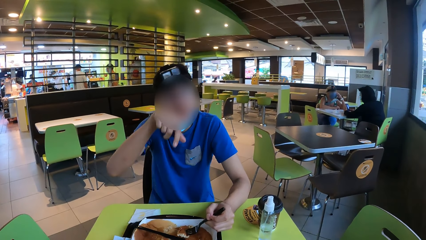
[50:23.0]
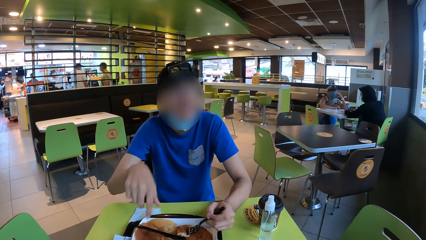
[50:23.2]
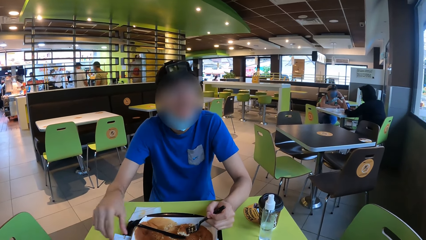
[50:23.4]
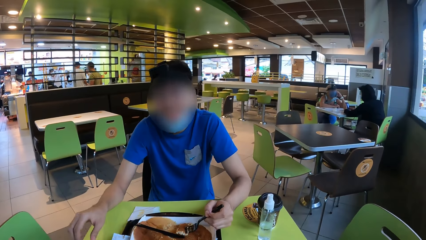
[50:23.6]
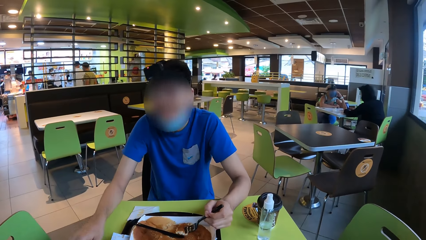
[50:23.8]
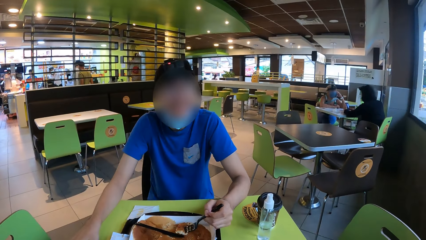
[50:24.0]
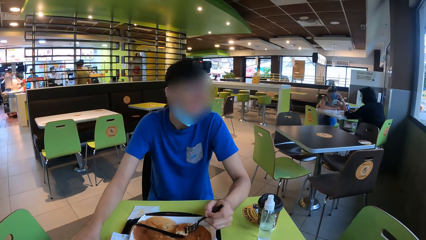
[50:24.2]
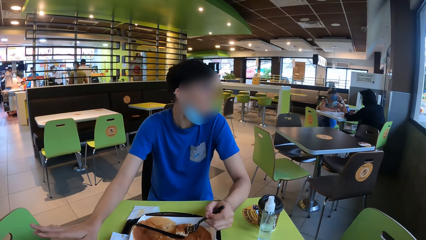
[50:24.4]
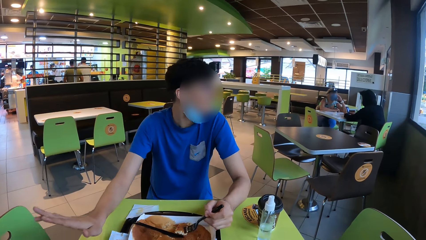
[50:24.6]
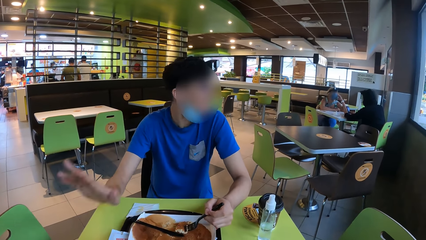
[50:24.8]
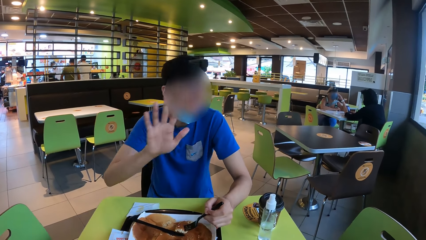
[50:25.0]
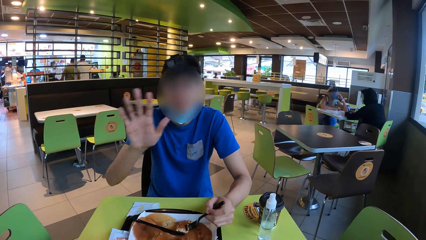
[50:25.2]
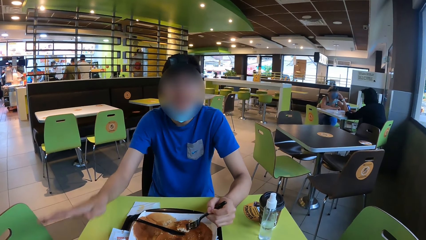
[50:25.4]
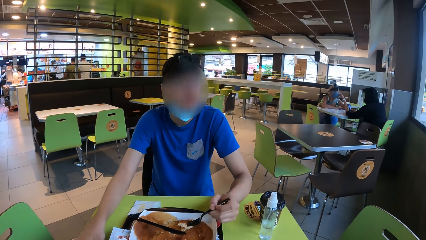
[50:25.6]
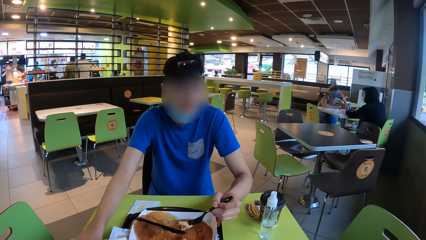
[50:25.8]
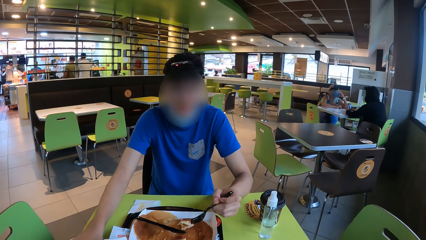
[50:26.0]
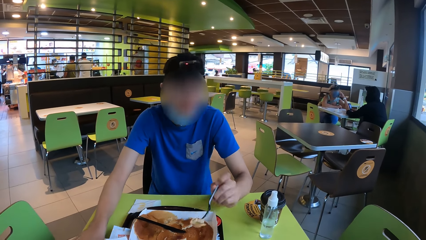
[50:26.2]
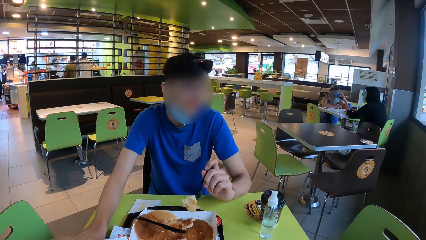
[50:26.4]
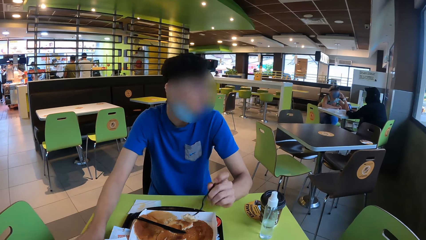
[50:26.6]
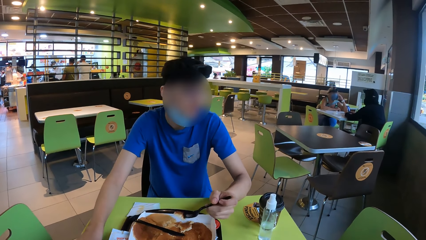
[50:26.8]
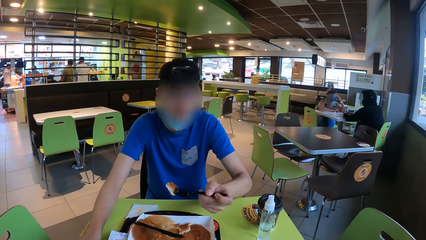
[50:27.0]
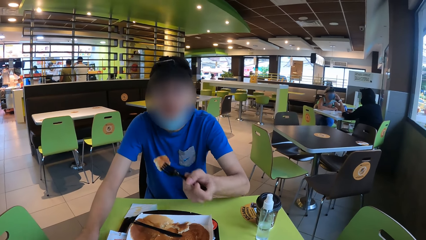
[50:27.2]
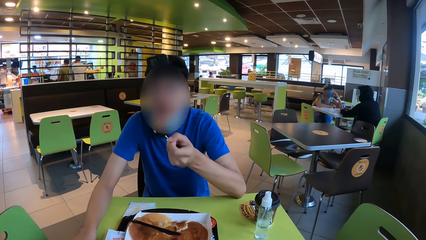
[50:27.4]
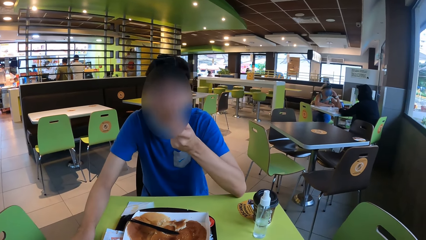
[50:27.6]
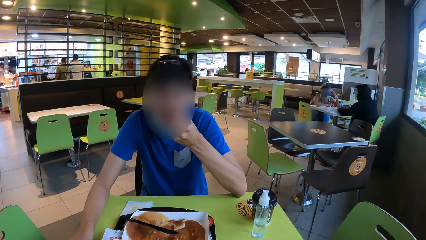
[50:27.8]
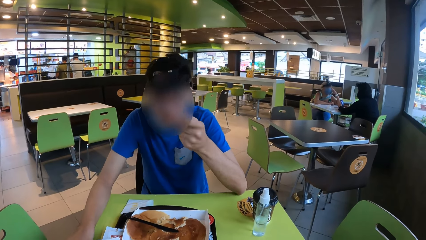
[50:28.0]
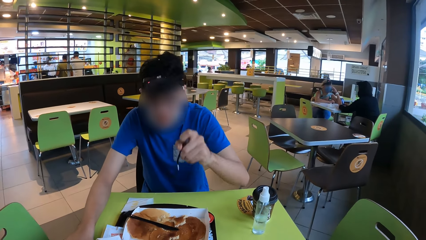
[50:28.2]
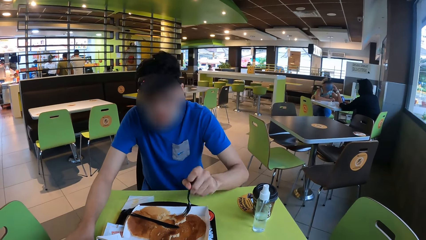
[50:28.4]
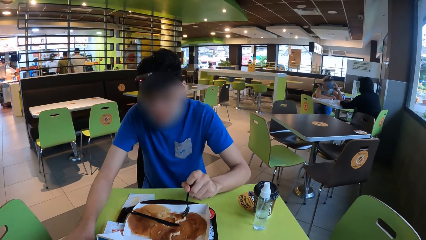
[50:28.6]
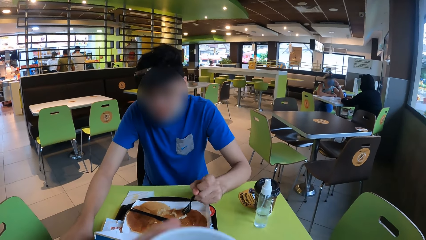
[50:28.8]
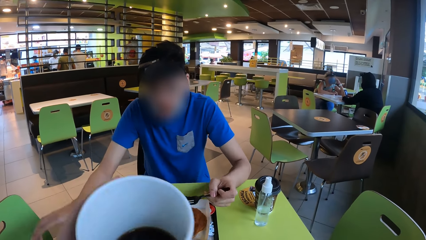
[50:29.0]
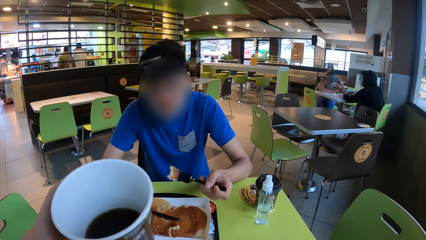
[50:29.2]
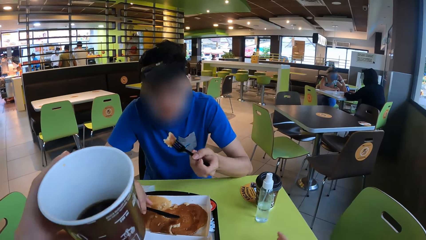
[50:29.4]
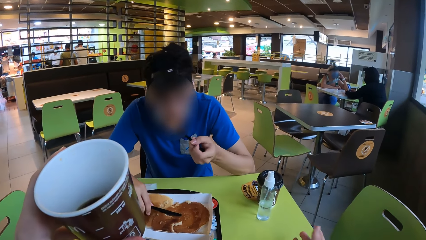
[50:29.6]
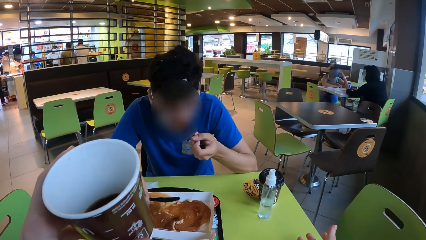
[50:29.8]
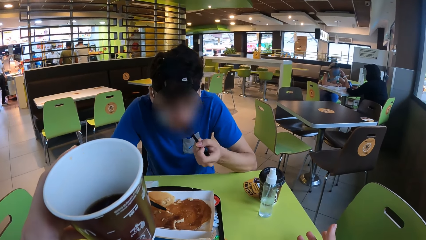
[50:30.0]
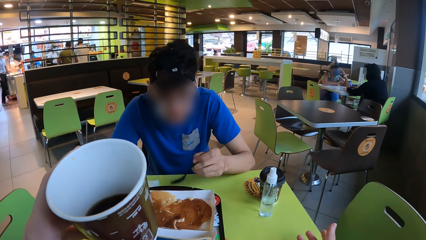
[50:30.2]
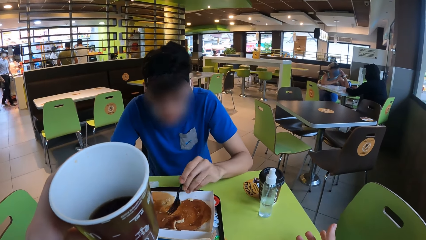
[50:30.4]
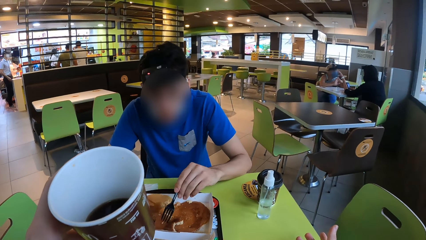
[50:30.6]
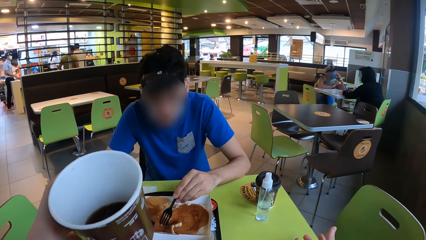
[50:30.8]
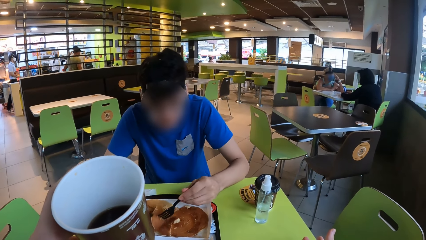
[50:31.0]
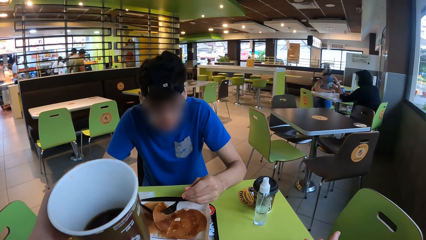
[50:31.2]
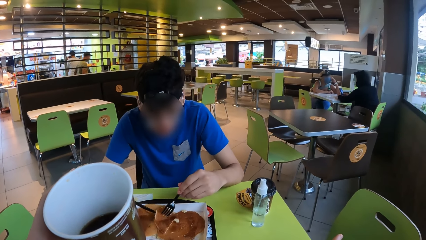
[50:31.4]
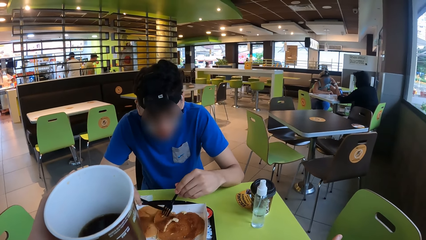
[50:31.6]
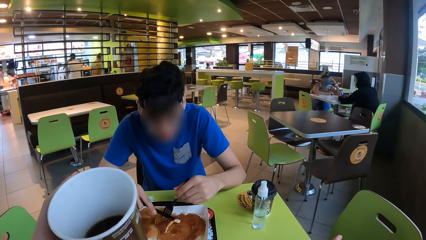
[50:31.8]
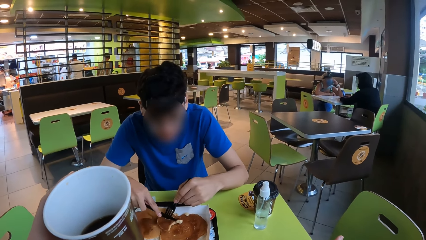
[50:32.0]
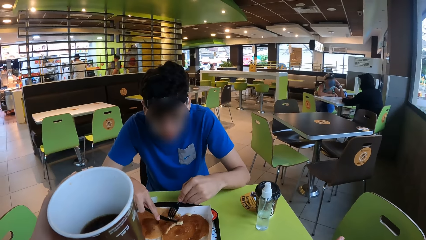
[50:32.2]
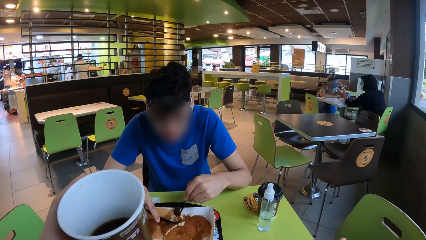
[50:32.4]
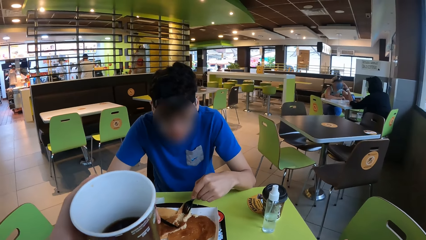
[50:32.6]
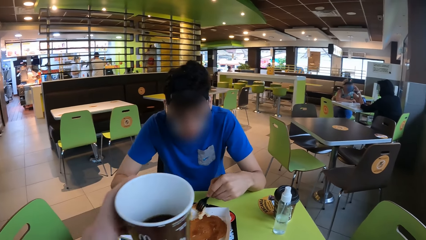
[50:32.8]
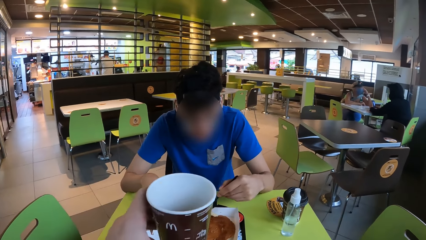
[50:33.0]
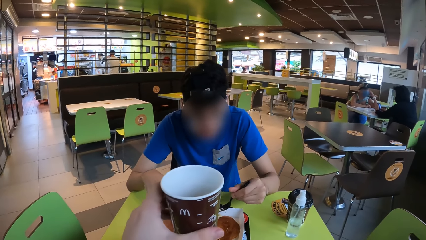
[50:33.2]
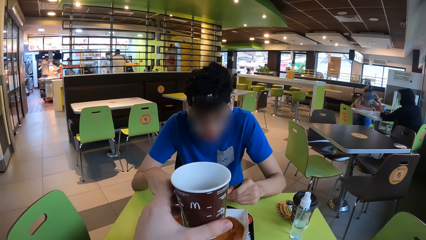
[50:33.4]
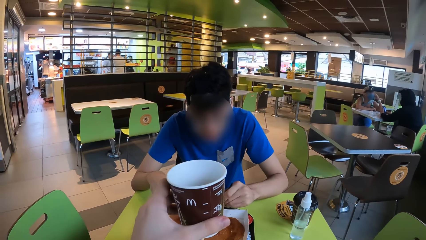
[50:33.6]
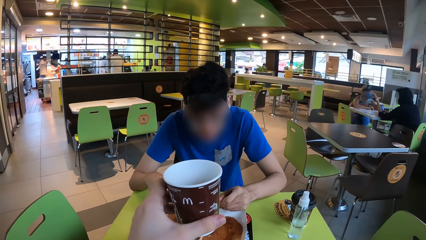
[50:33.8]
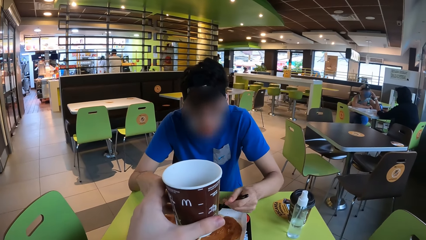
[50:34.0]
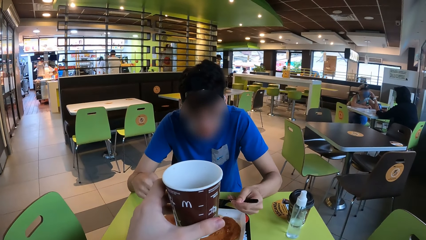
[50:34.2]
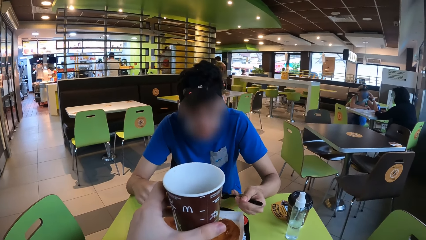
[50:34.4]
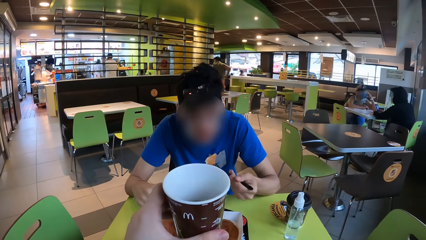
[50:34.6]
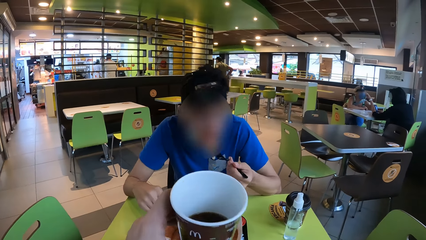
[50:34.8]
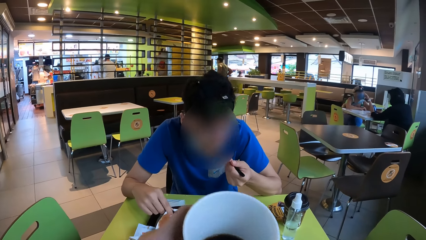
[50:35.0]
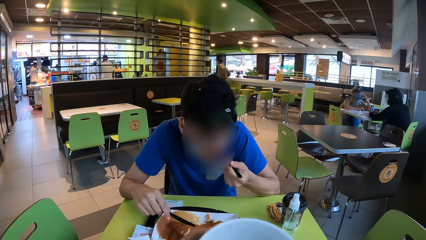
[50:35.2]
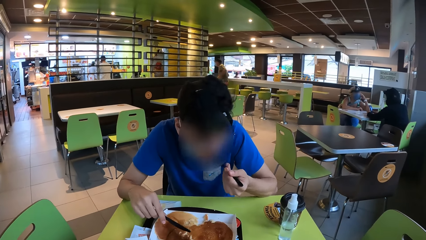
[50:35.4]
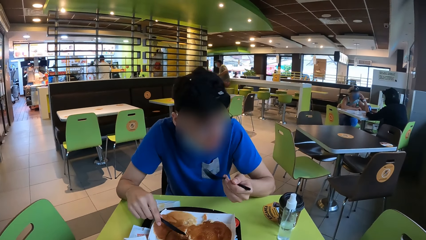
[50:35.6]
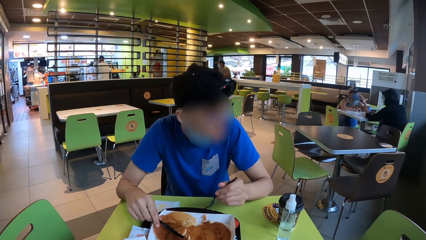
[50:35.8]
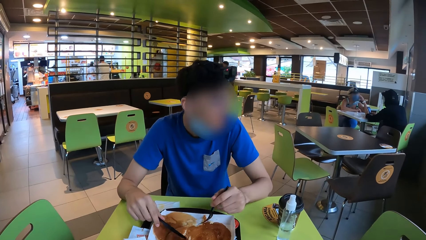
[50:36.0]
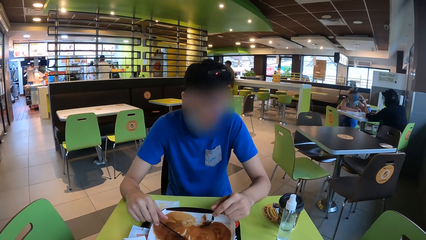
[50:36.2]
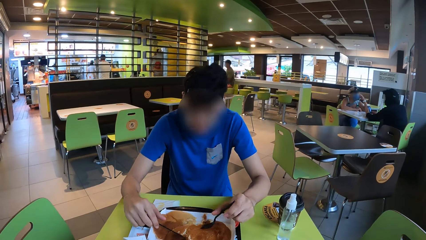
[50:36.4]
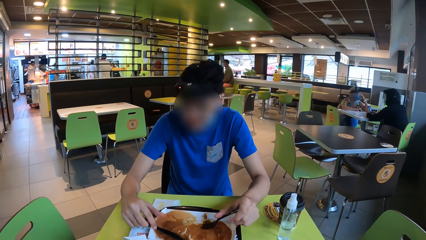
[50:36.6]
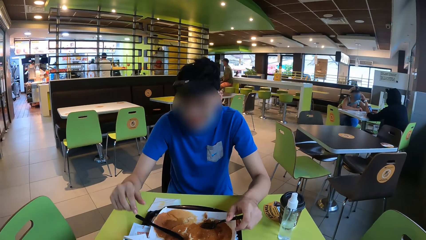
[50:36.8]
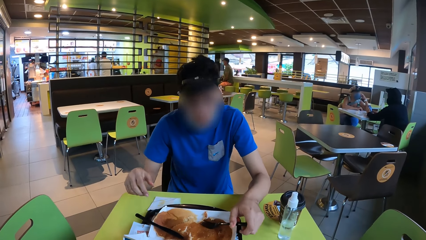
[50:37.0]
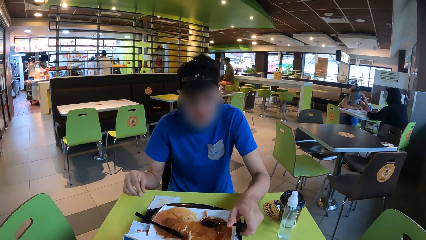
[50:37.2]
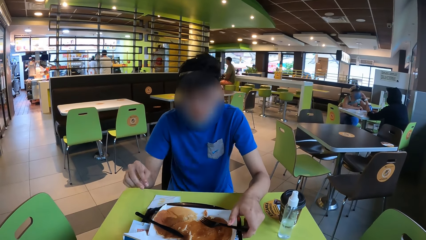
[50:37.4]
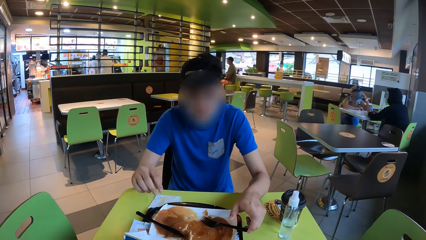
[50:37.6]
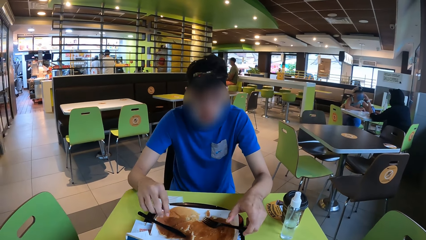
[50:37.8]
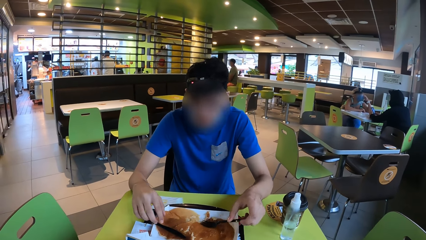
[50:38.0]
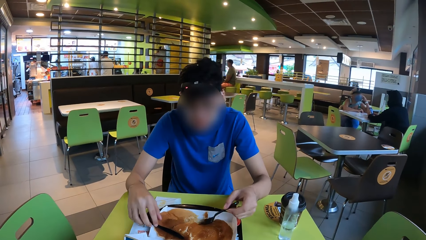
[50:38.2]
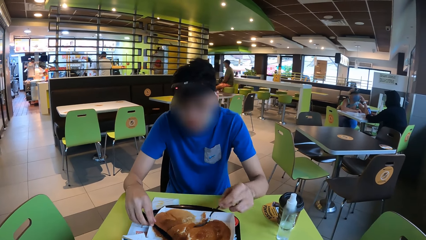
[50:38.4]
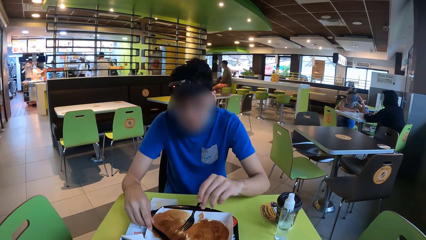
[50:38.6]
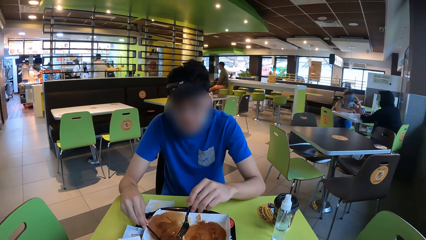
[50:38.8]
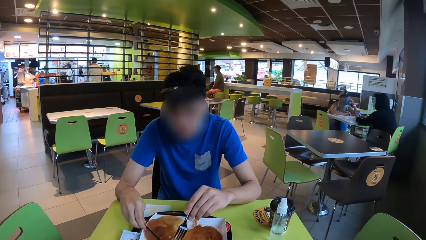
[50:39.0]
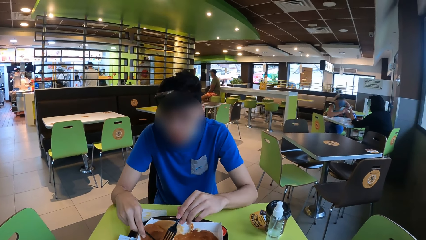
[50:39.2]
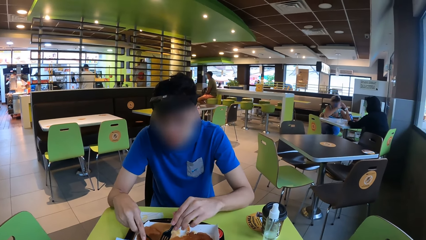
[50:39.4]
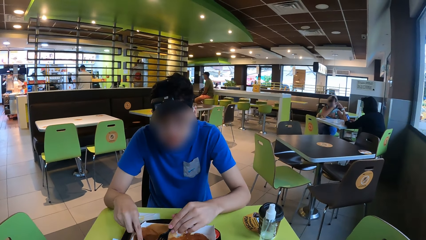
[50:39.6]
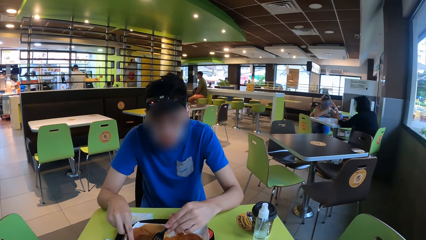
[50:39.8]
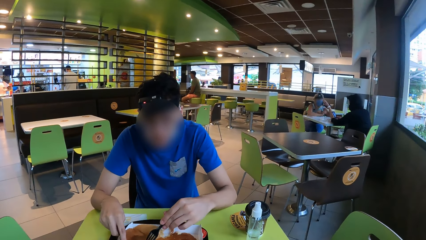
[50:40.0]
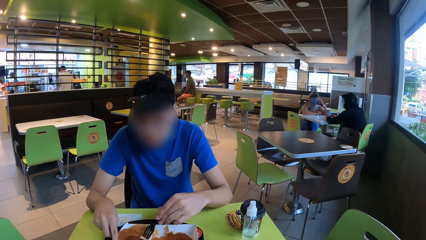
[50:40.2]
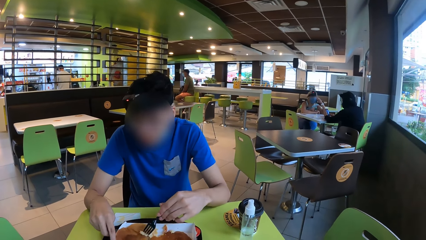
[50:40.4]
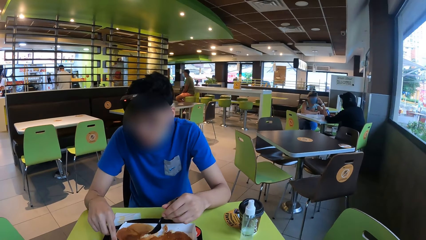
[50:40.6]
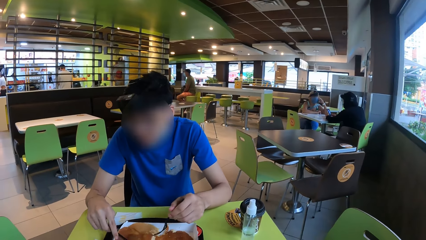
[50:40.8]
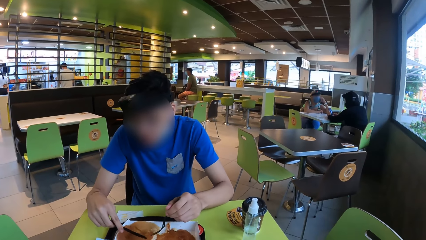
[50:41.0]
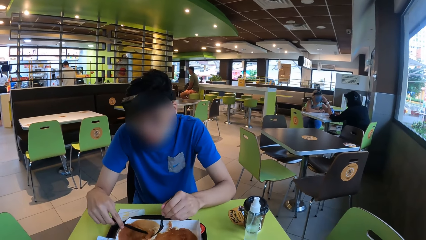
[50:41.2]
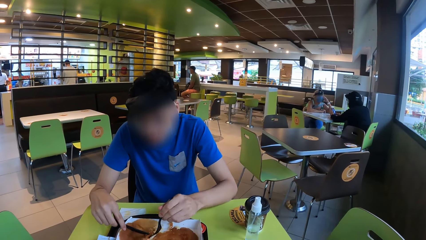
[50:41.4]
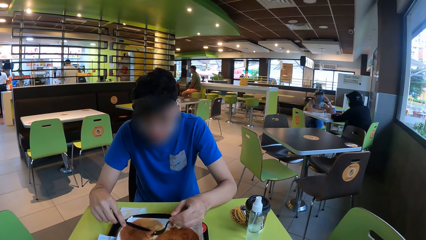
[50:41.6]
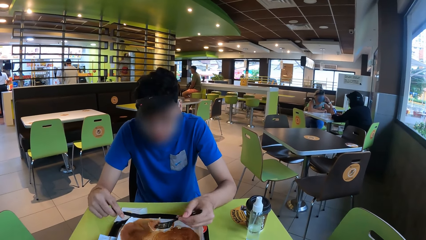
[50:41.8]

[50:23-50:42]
A man eats a snack. The man pokes the snack. The man picks up a knife. The man eats the snack. The camera wearer holds a tumbler. The man pokes the snack. The man cuts the snack. The man eats the snack. The camera wearer moves the left hand. The man puts the knife and a fork in a plate. The man picks up the knife. The man cuts the snack and pokes the snack.
